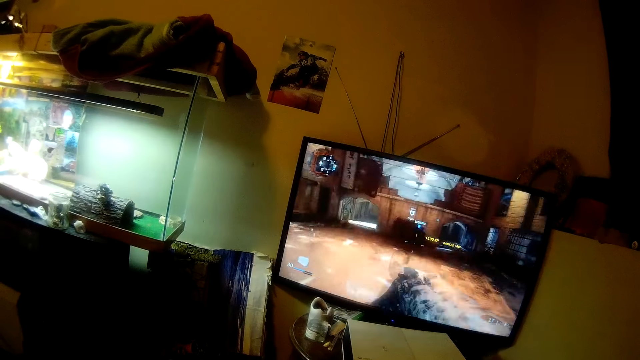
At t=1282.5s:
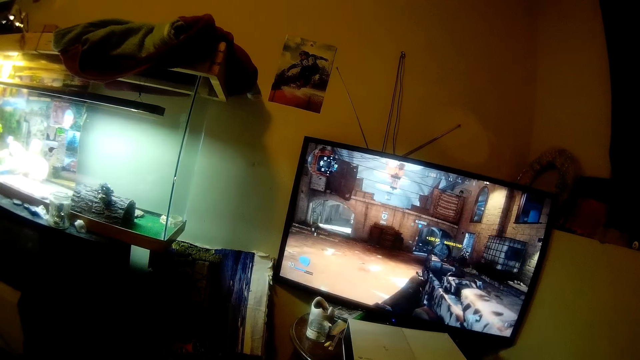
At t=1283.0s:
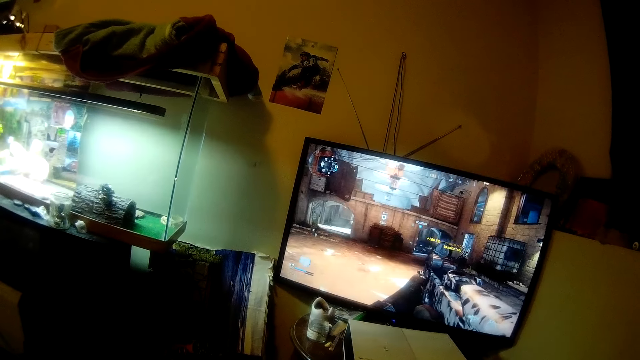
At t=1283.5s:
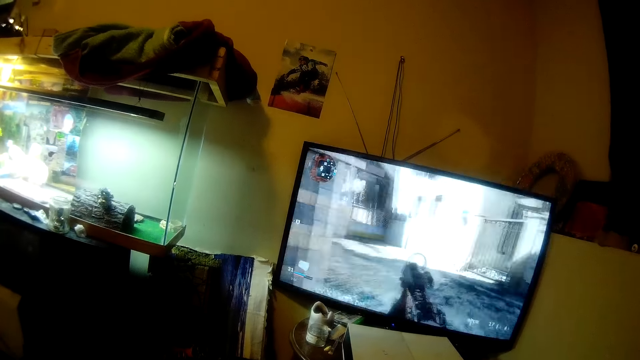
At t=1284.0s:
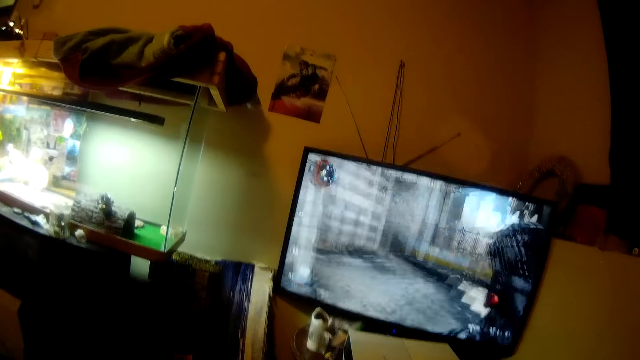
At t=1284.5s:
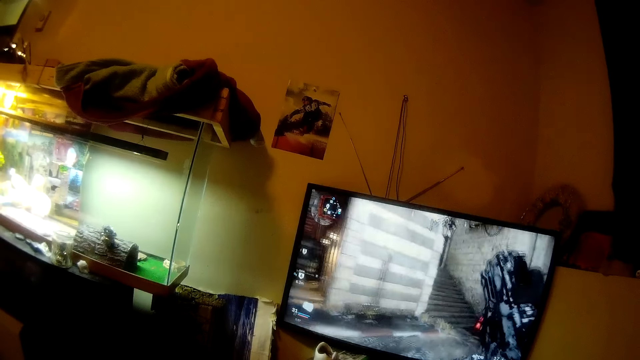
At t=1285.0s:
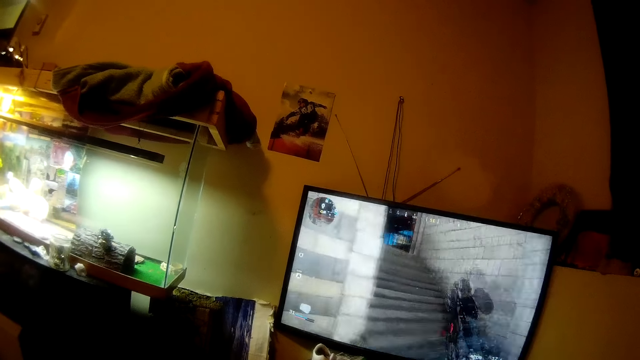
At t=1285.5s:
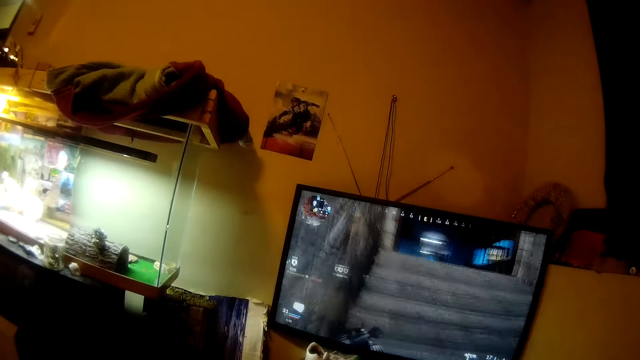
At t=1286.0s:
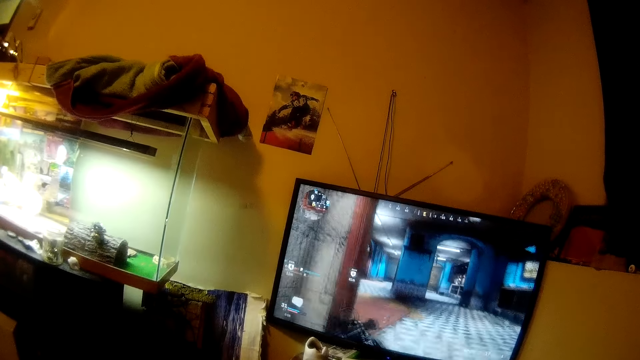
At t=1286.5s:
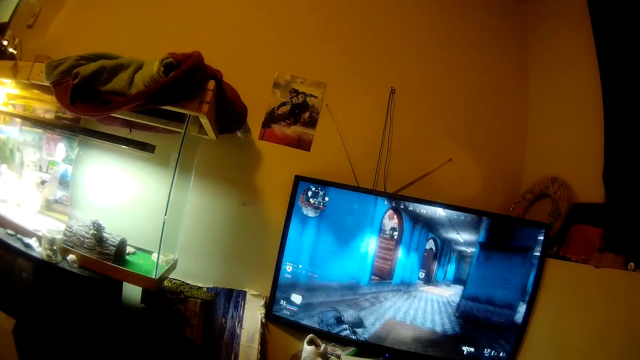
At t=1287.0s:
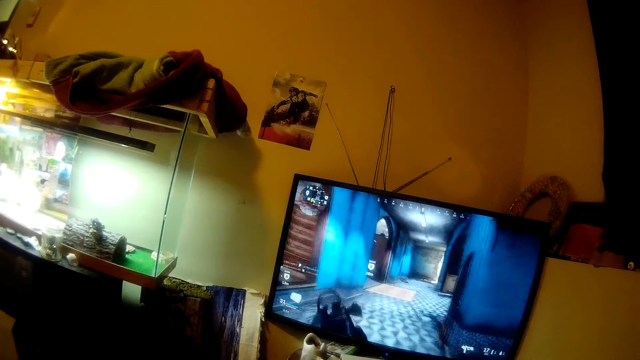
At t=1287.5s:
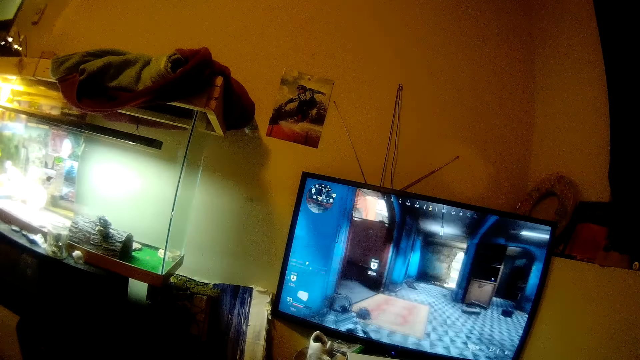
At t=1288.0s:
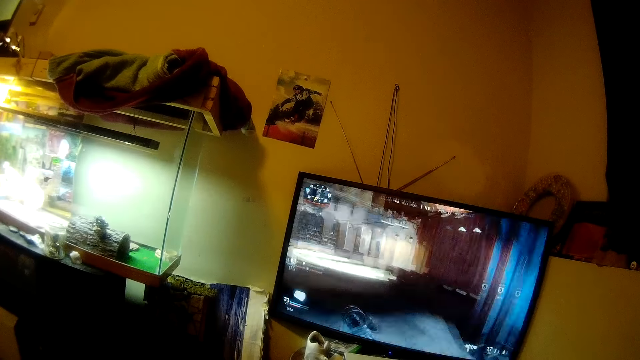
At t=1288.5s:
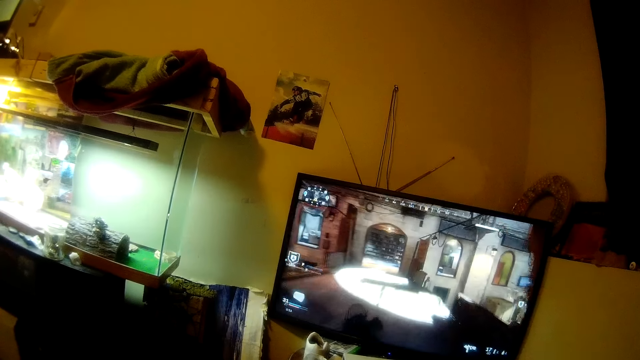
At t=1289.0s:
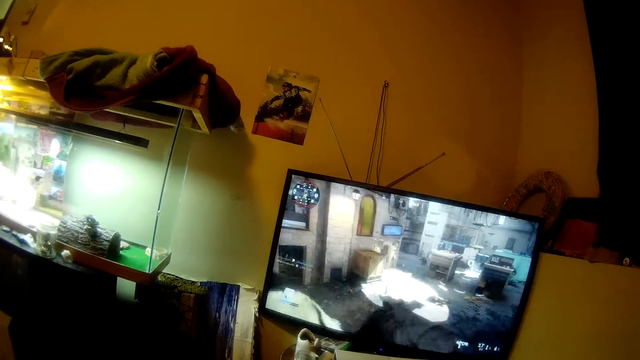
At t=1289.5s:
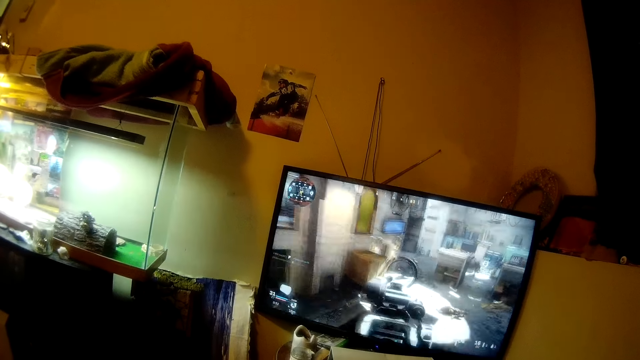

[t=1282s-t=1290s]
The camera wearer moves the head up. They stare at the television.

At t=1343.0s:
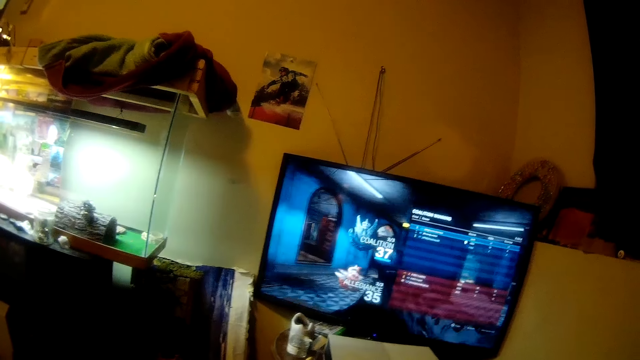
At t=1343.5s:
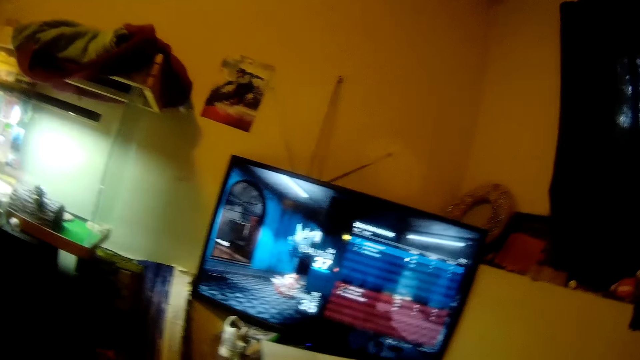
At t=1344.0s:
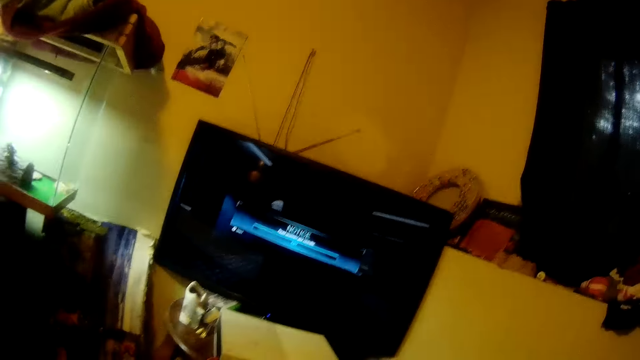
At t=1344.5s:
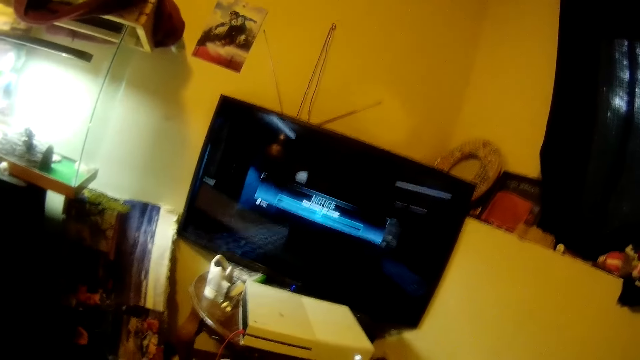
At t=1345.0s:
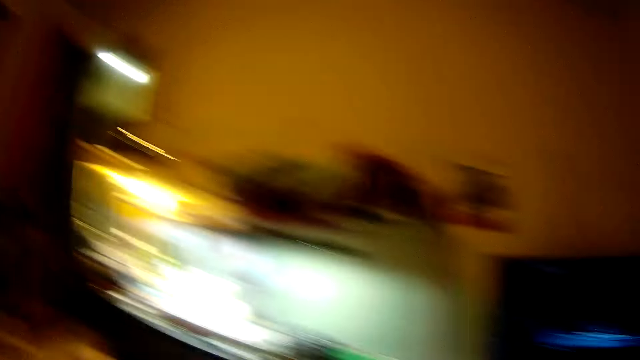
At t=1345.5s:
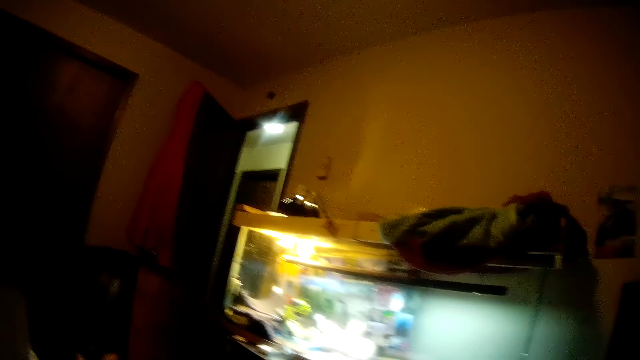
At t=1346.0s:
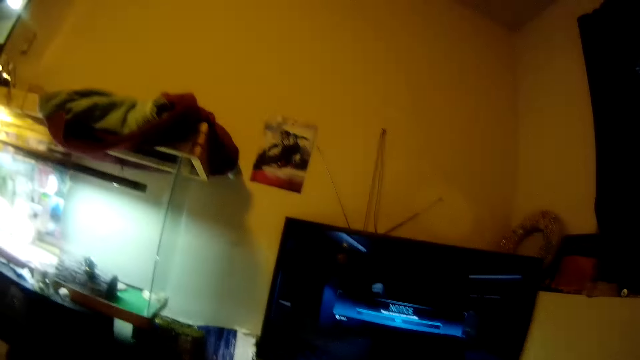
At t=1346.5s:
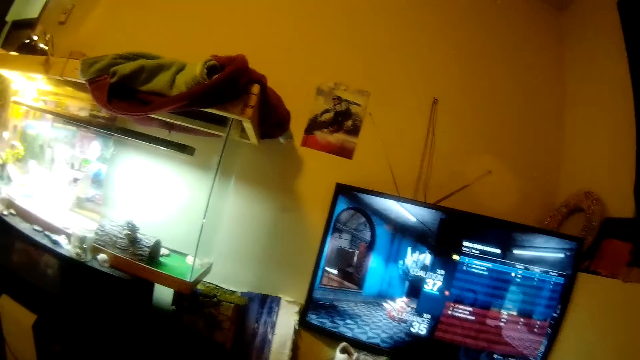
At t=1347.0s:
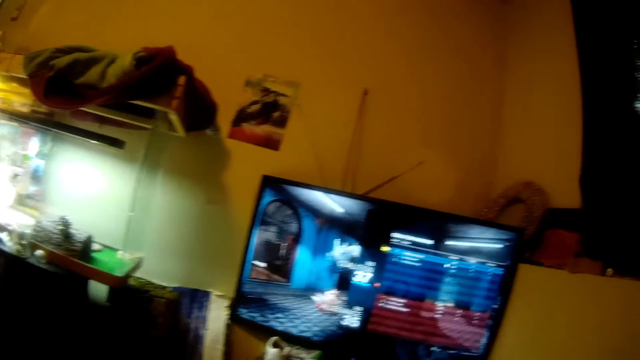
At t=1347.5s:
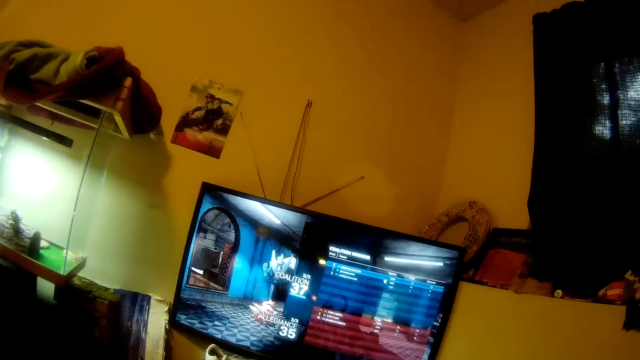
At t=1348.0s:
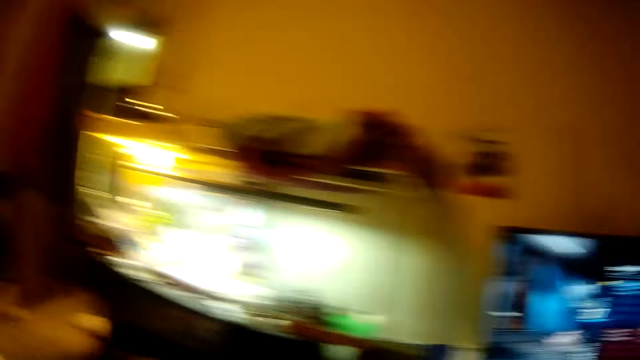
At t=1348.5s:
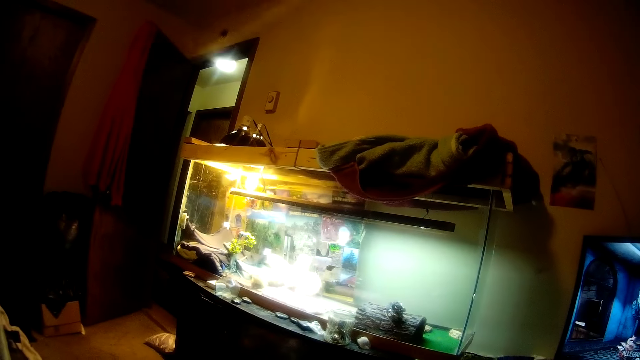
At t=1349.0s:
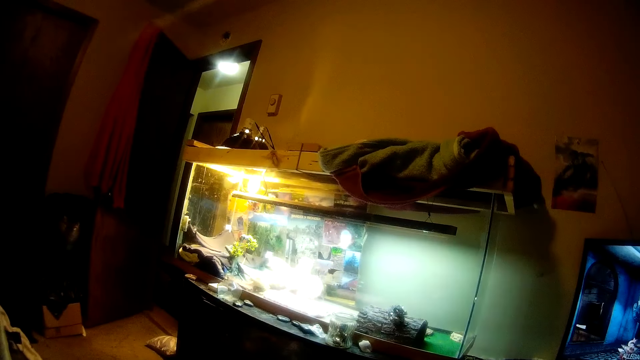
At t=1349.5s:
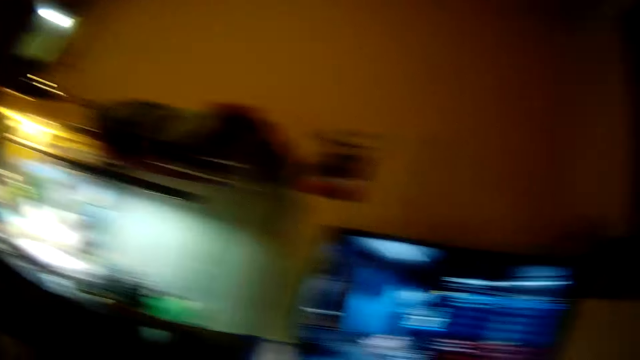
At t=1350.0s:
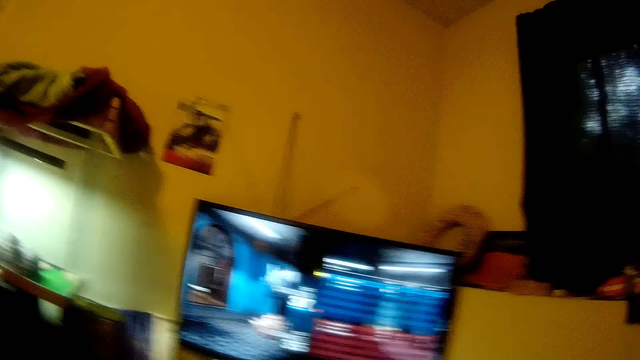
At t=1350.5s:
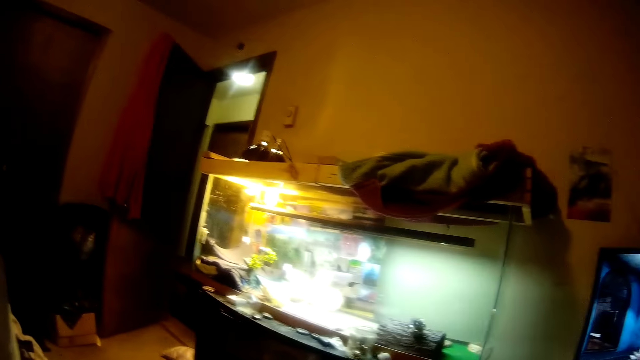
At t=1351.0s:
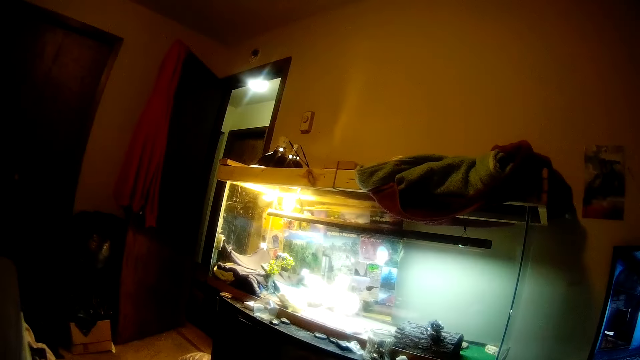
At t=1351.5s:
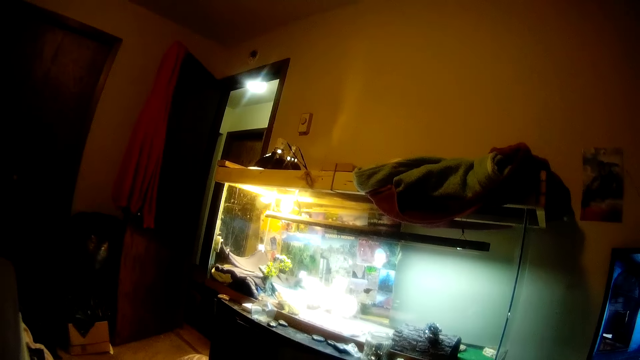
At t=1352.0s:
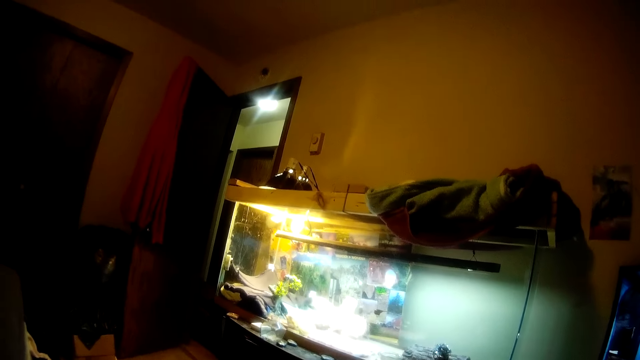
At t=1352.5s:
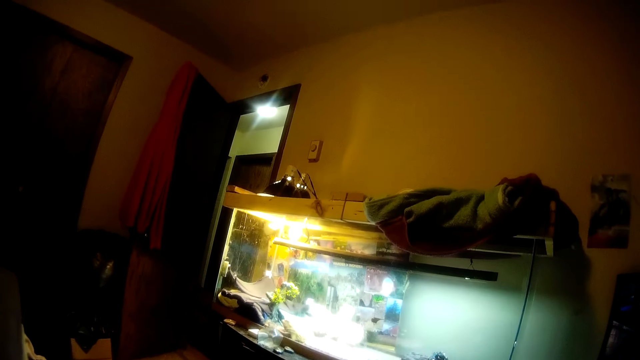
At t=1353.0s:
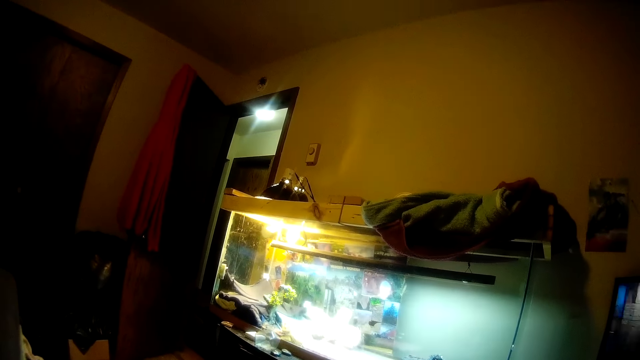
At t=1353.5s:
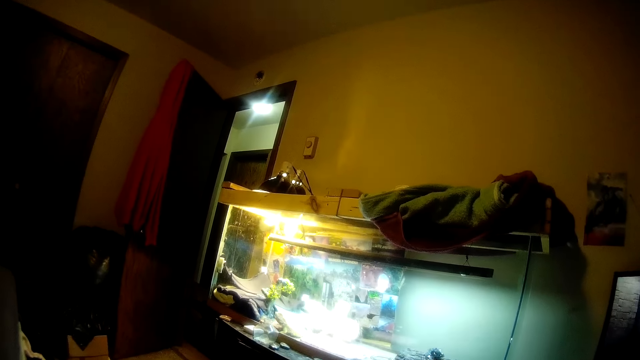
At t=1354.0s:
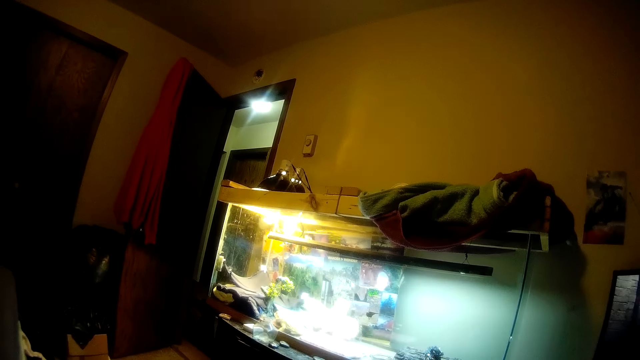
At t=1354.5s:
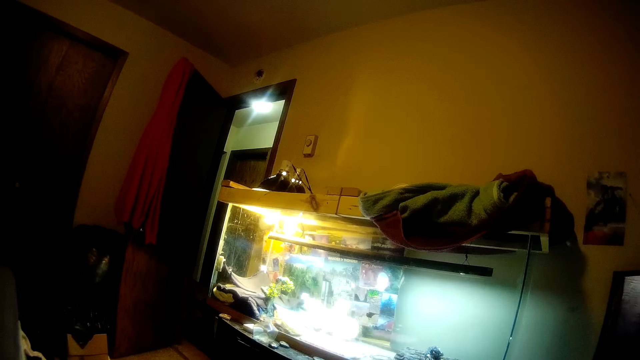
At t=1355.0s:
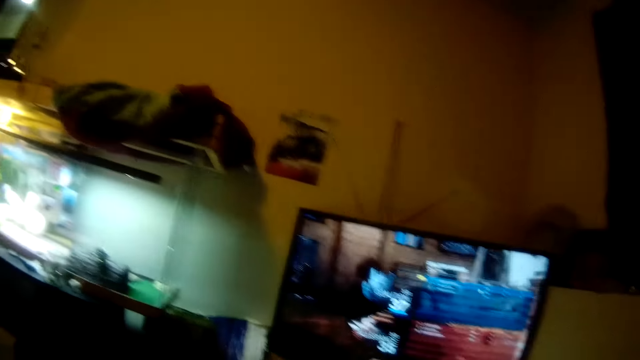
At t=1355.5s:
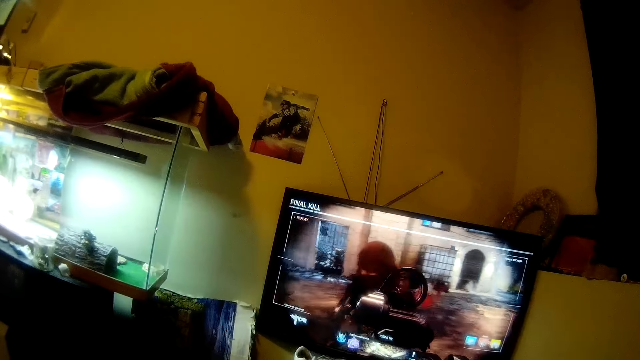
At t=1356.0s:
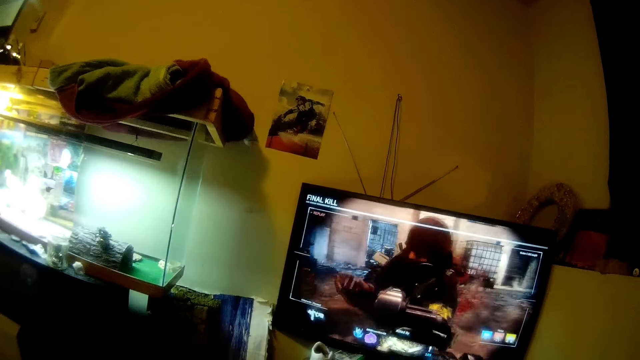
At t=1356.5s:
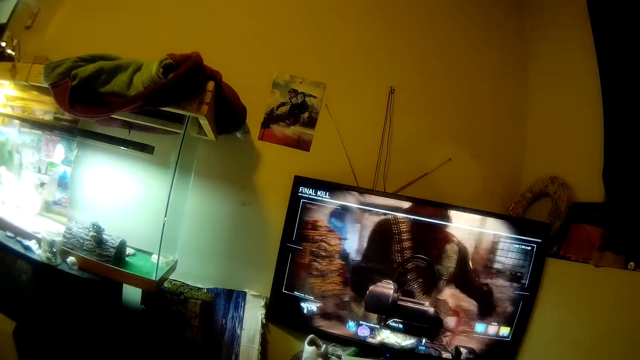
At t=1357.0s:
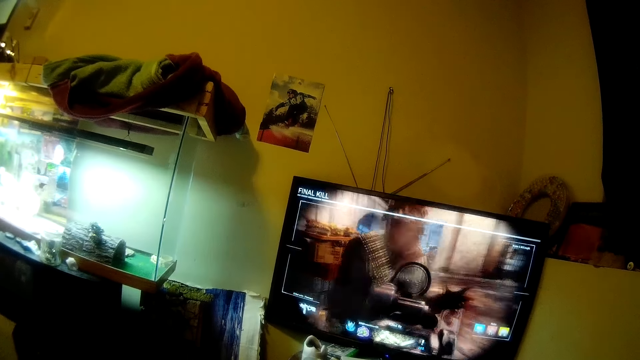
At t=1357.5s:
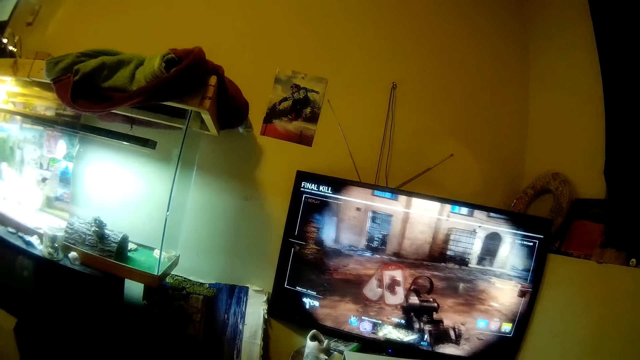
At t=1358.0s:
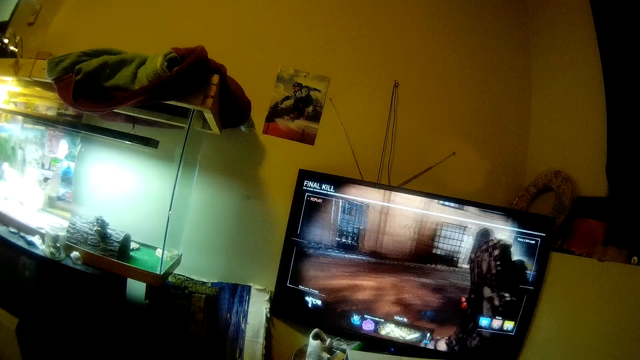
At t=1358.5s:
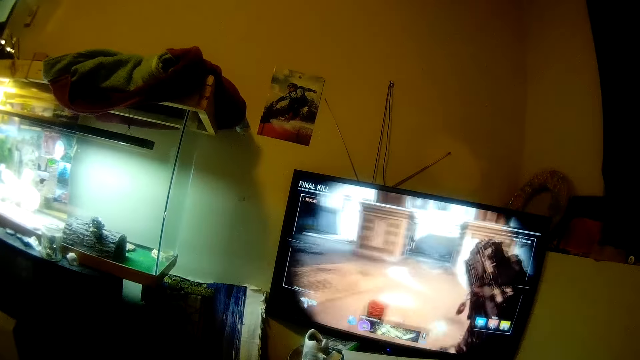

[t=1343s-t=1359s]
The camera wearer turns the head left. They turn the head right. They stare at the television. They turn the head left. They stare at the aquarium. They turn the head right. They turn the head left. They turn the head right. They stare at the television.
